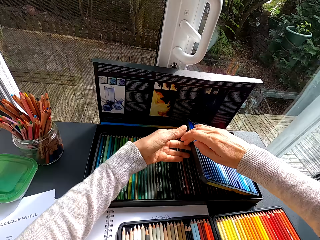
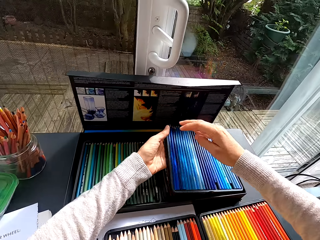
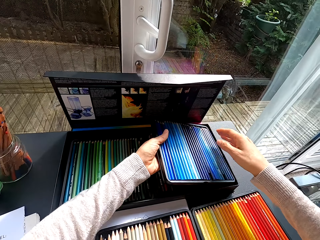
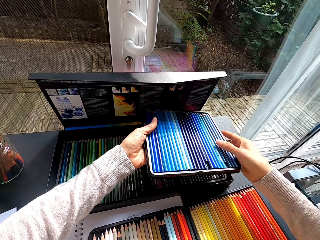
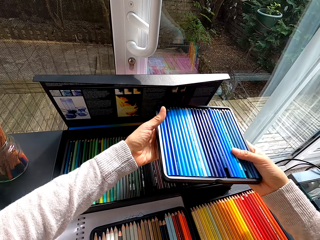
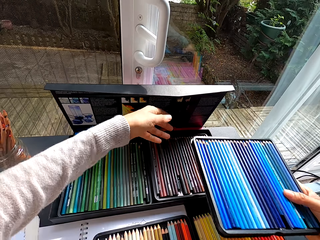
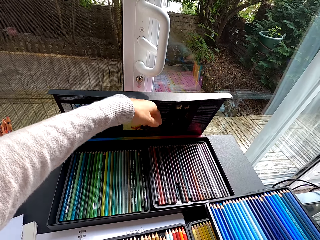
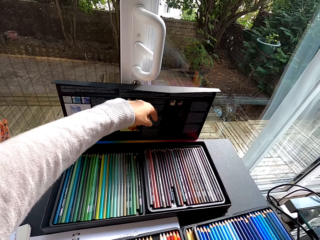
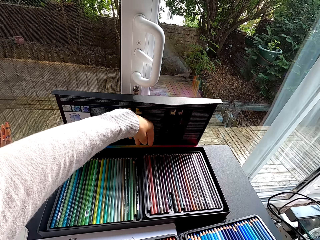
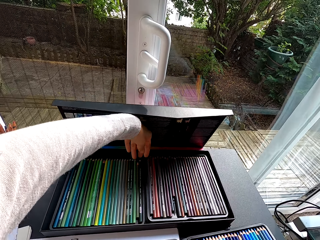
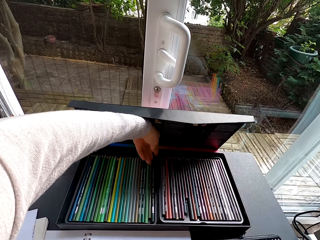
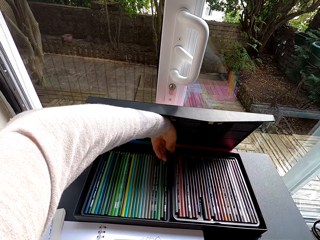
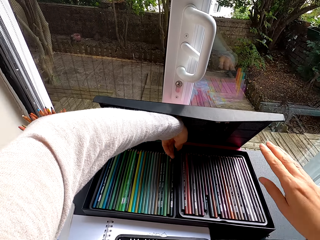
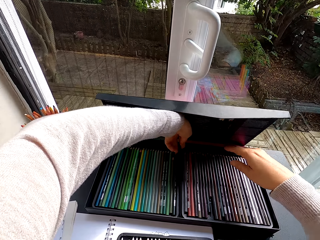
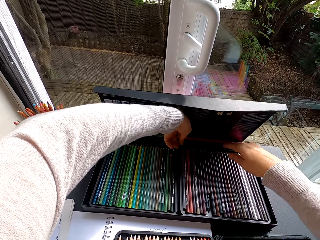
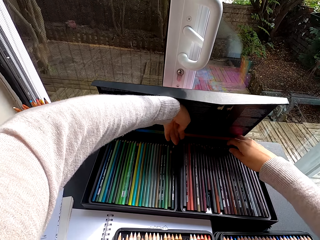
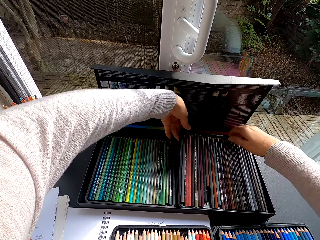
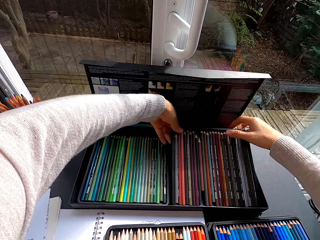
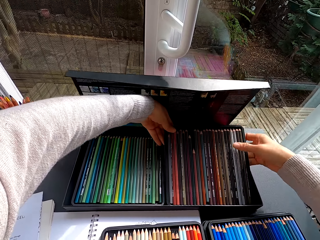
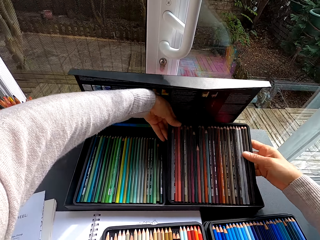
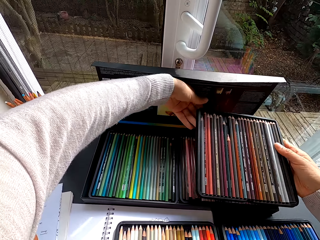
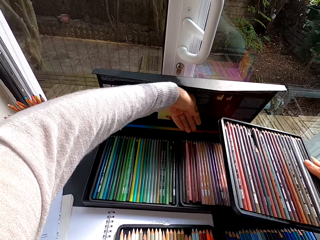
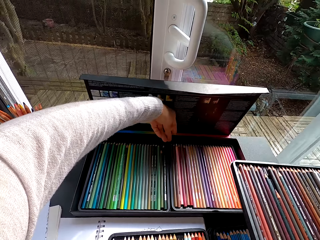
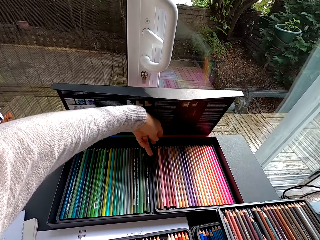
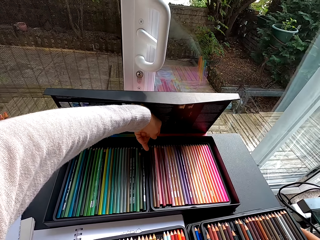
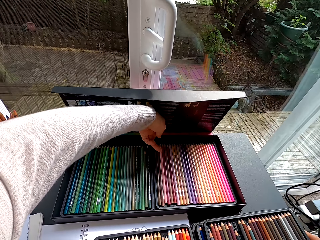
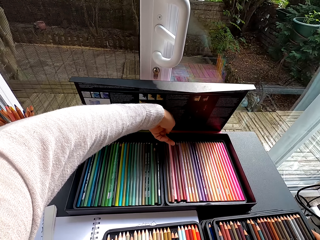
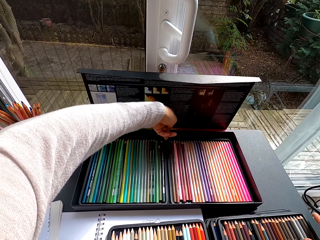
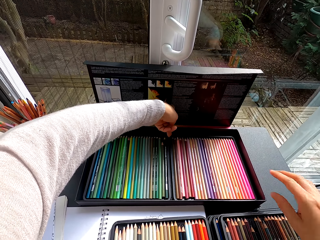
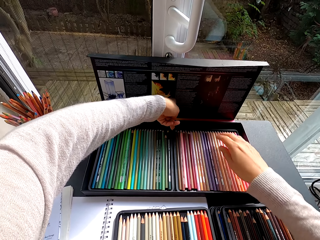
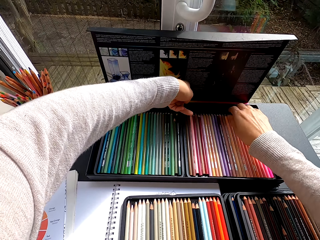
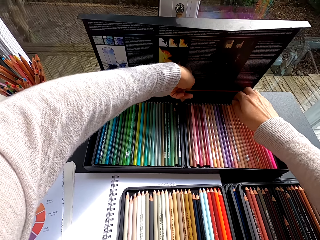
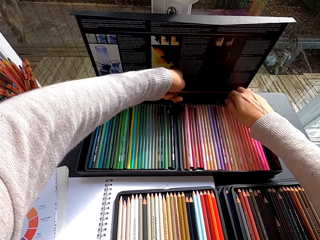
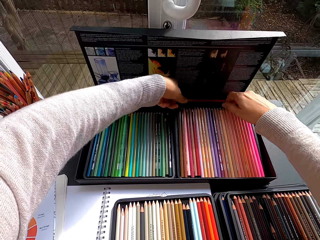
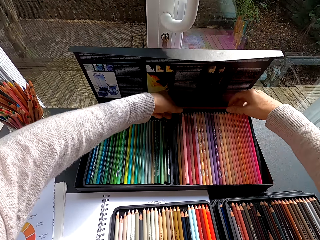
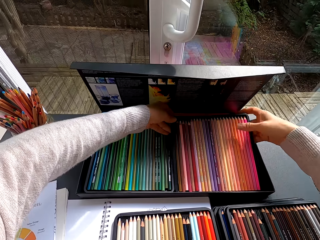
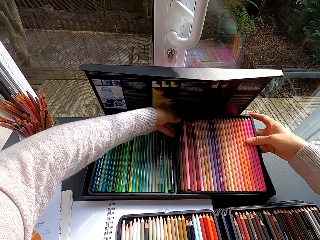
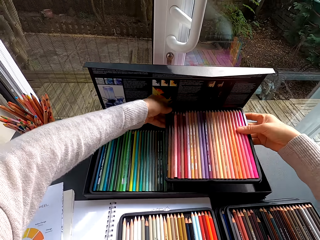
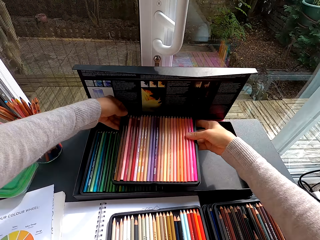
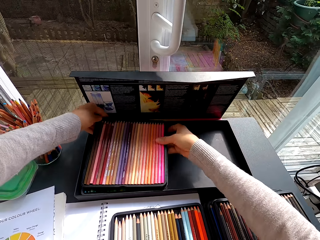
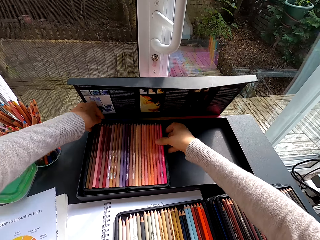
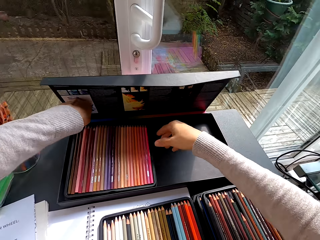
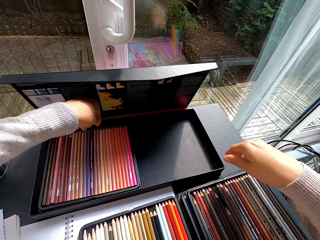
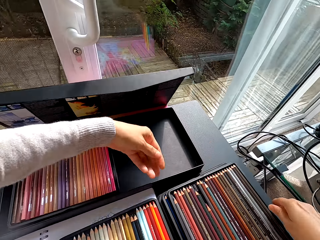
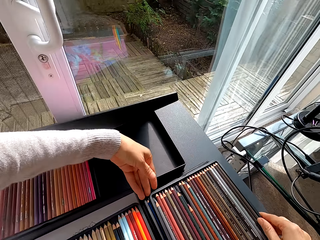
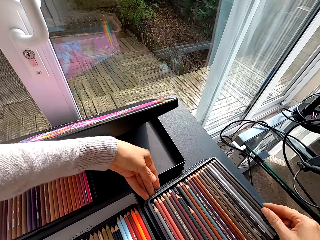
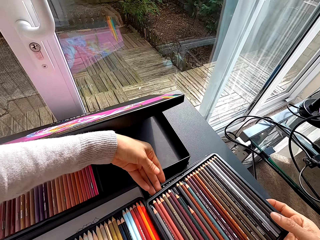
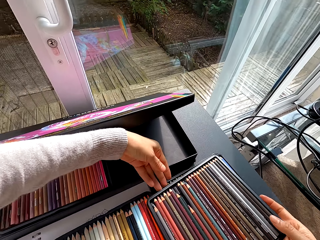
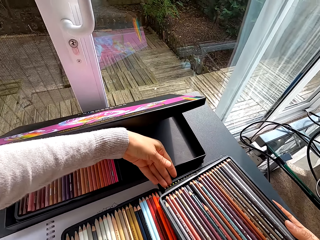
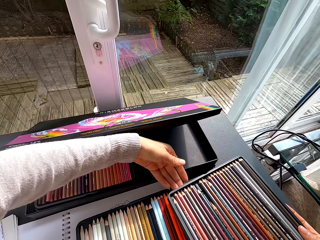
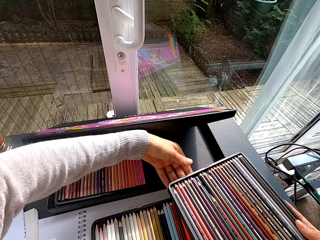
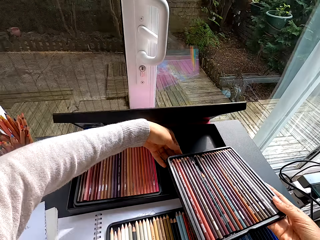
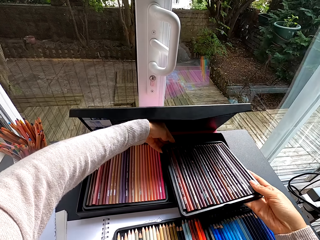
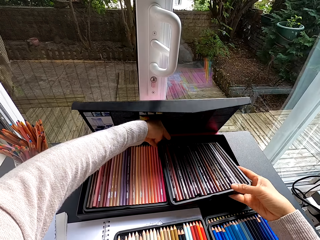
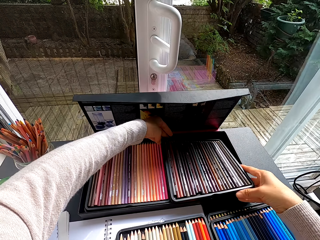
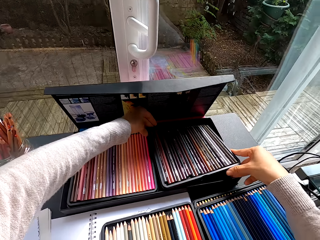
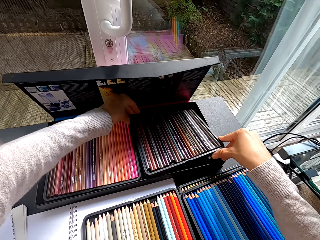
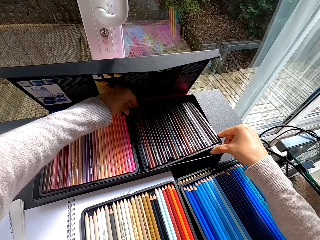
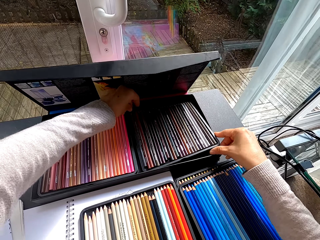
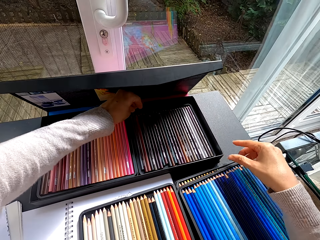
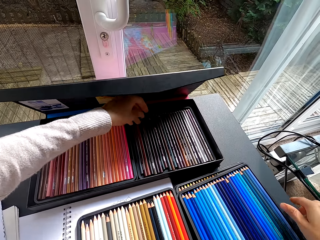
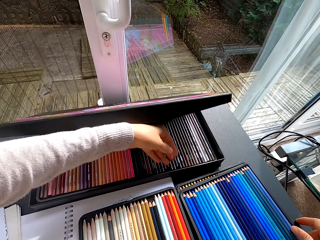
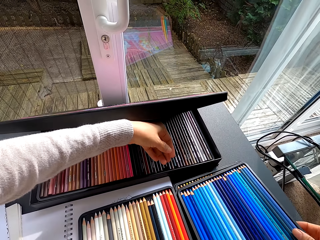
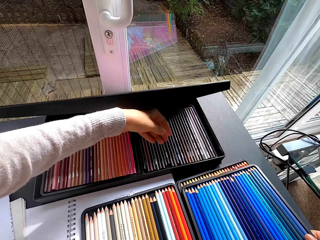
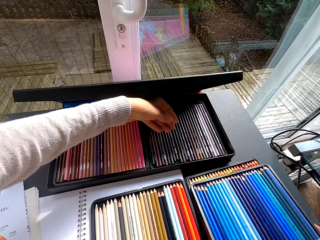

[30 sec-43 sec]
The camera wearer puts the color pencil tray on the table. They remove a color pencil tray from the color pencil box. They put the color pencil tray on the table. They adjust a color pencil tray in the color pencil box. They remove pencil colors in the box. They put color pencil trays in the color pencil box. They pick the box of colored pencil on top of the table. They put the pencil in the box.

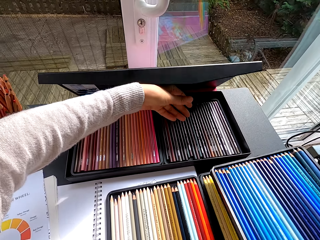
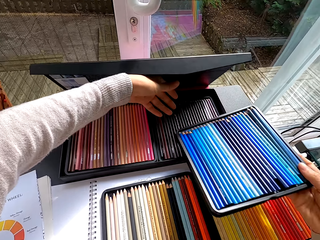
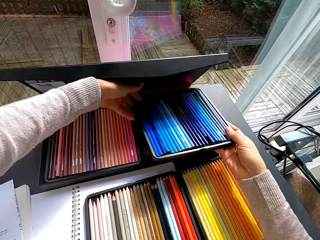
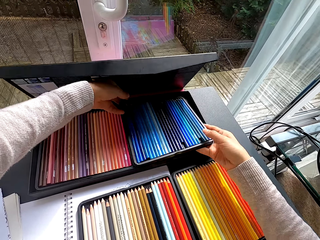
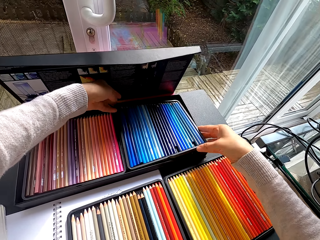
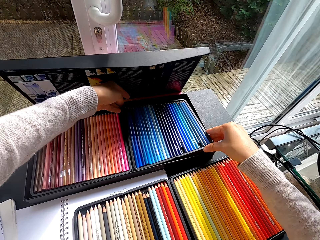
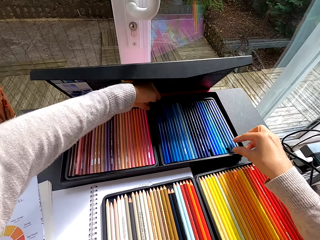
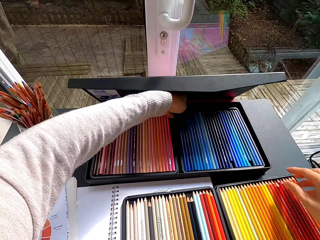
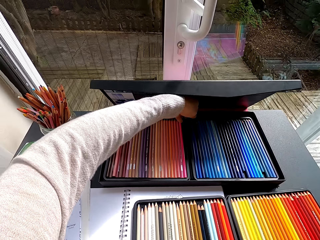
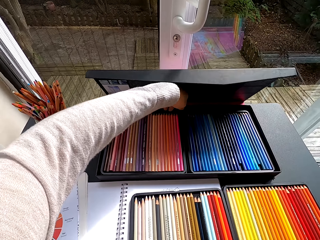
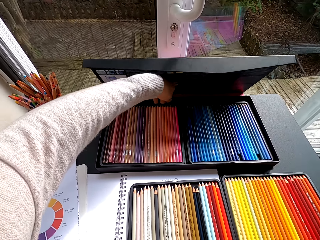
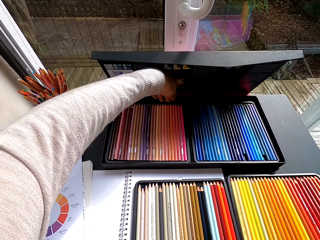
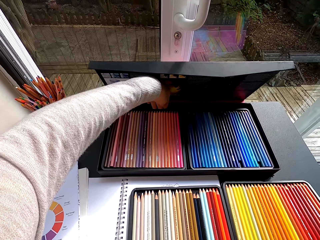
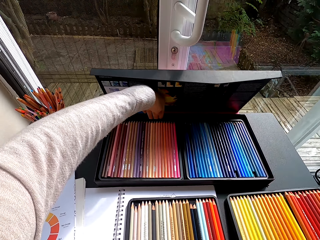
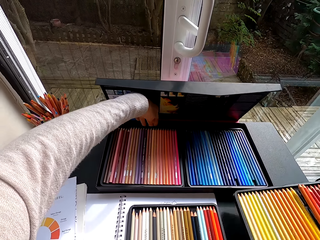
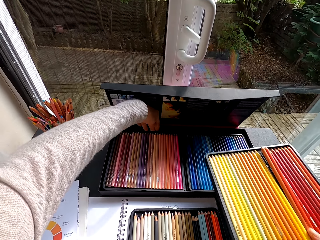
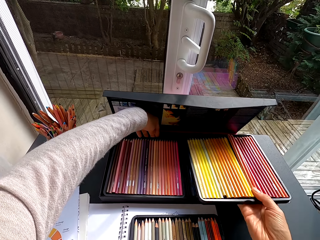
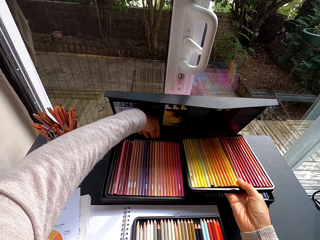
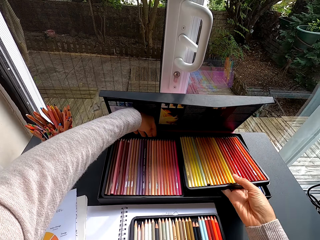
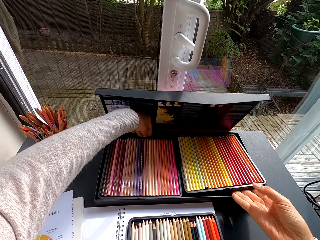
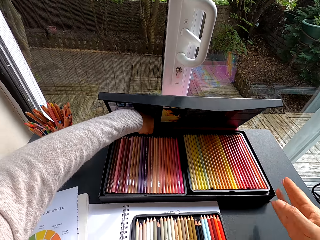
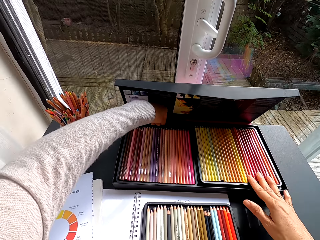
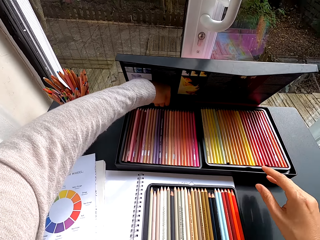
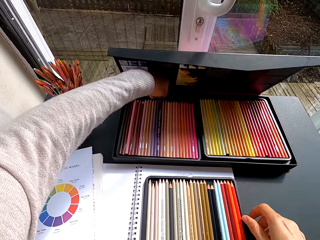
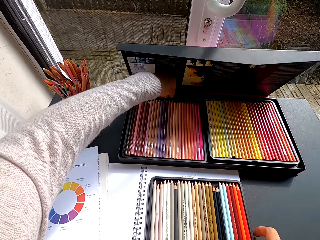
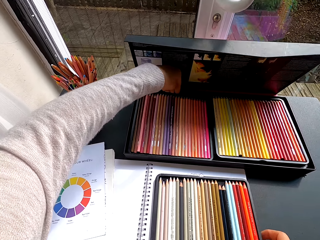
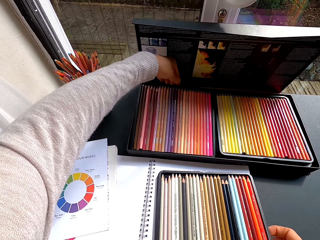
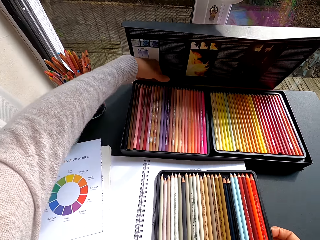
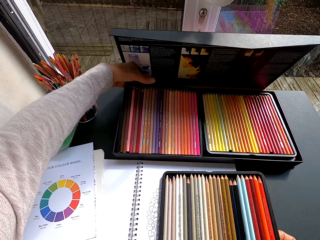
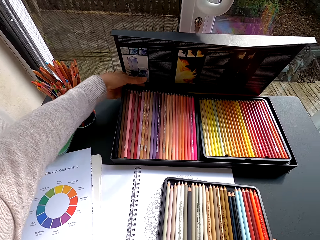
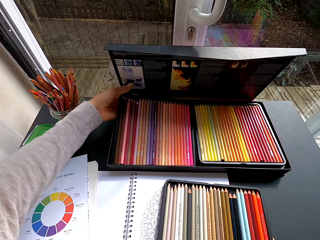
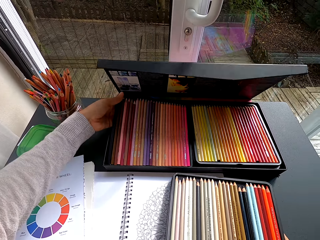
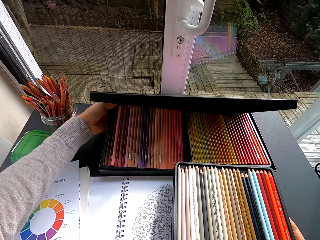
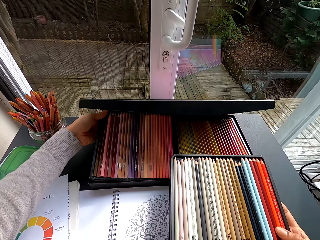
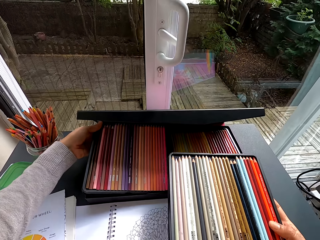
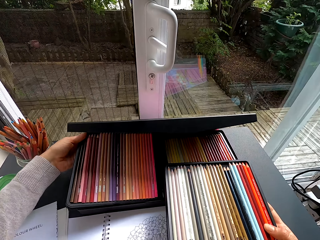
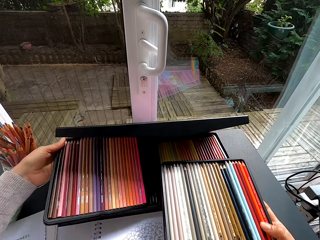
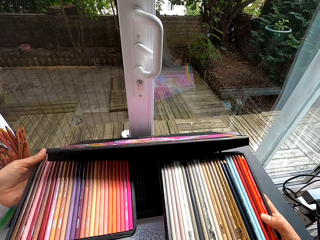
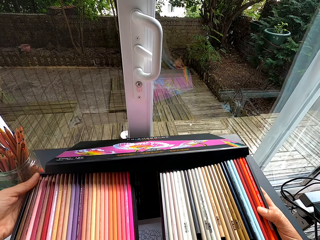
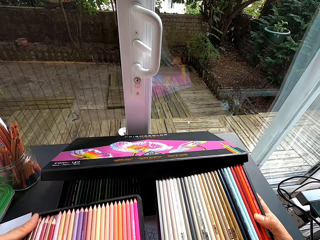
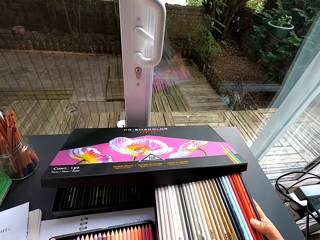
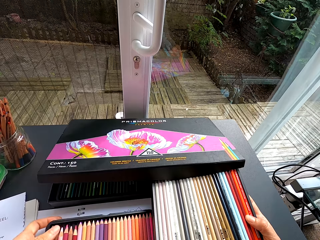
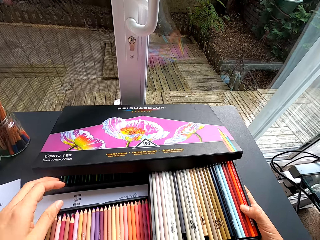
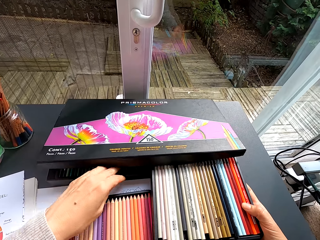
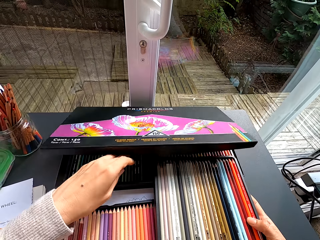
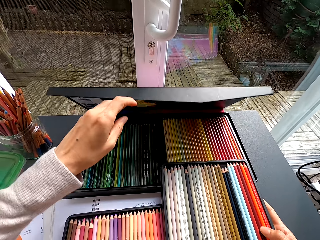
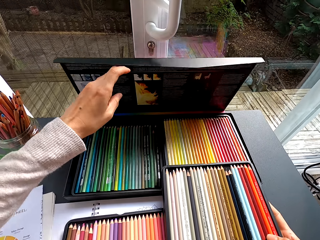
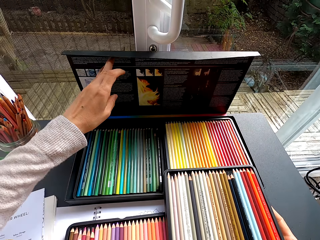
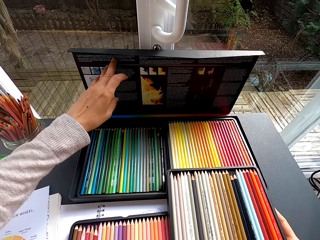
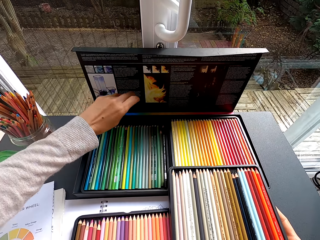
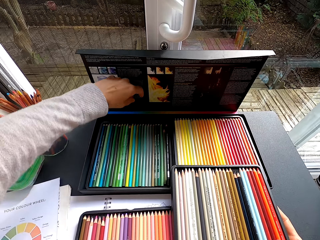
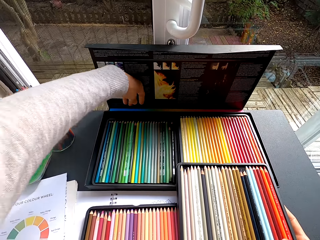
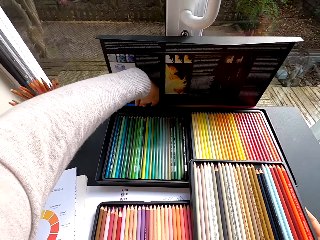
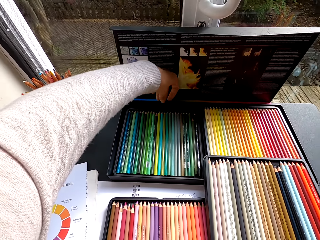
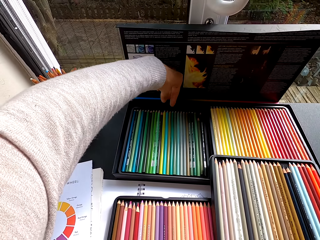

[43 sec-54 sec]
The camera wearer picks the box of colored pencil on top of the table. They put the pencil in the box. They pick the box of colored pencil on top of the table. They put the pencil in the box. They pick the box of colored pencil on top of the table. They remove a color pencil tray or box of pencil from the color pencil box. They put the box of pencil on top of the book. They adjust the color pencil box lid. They open the box.
